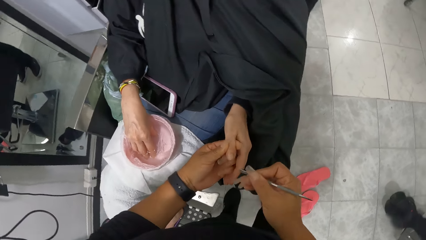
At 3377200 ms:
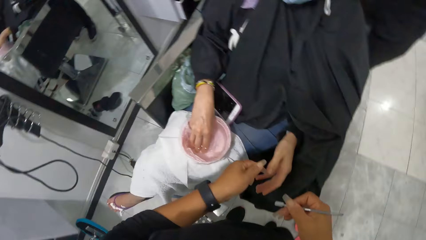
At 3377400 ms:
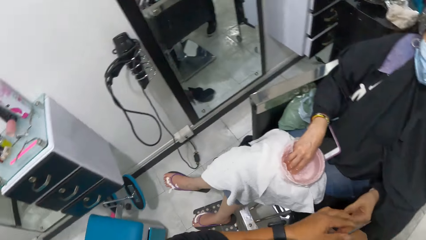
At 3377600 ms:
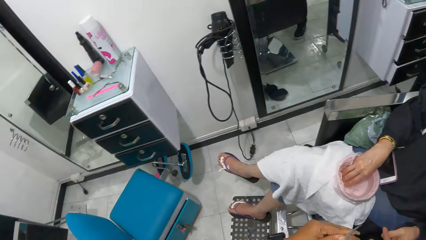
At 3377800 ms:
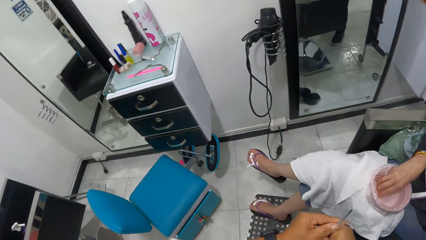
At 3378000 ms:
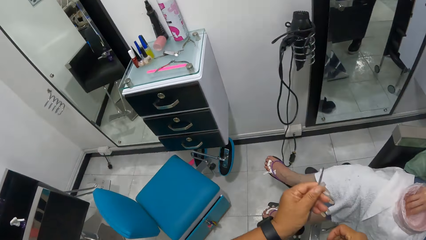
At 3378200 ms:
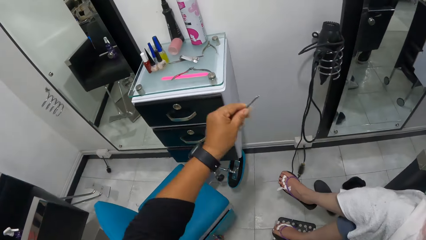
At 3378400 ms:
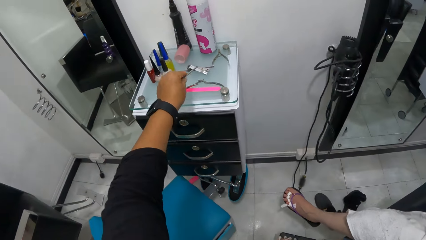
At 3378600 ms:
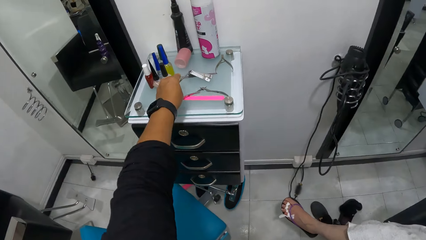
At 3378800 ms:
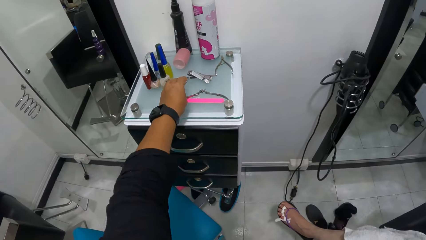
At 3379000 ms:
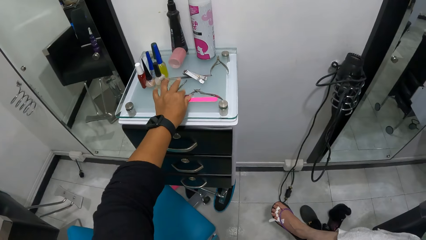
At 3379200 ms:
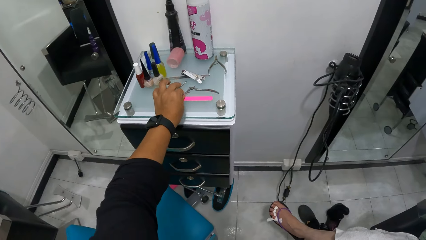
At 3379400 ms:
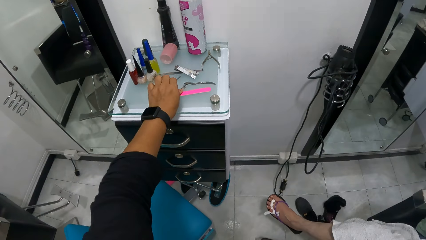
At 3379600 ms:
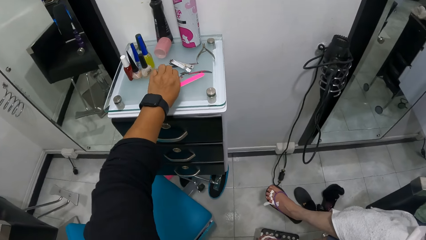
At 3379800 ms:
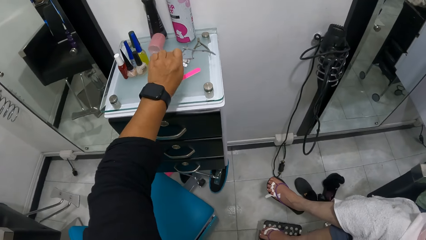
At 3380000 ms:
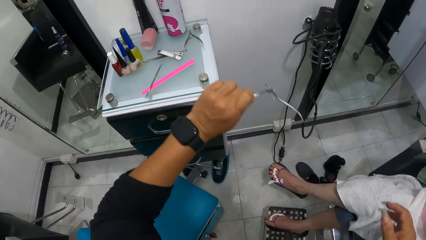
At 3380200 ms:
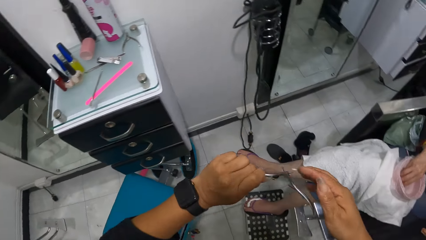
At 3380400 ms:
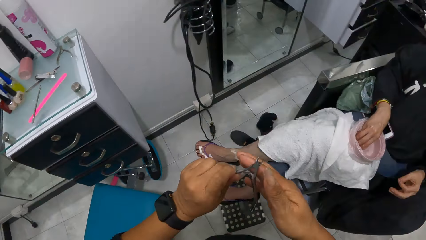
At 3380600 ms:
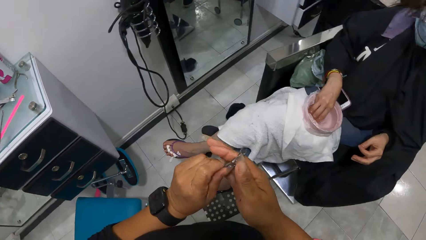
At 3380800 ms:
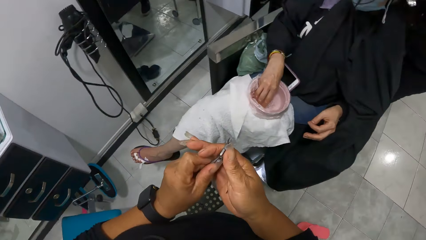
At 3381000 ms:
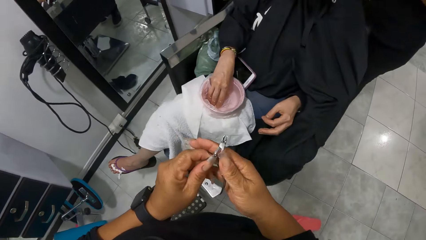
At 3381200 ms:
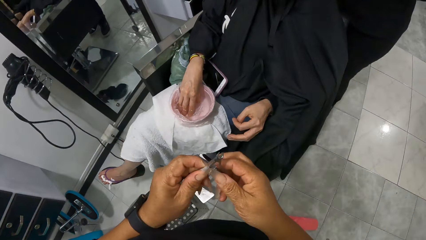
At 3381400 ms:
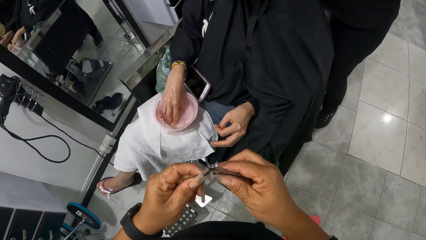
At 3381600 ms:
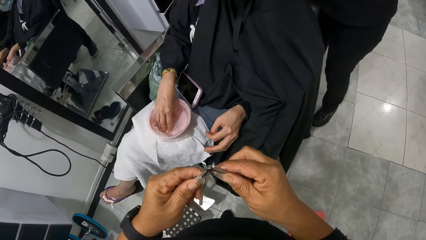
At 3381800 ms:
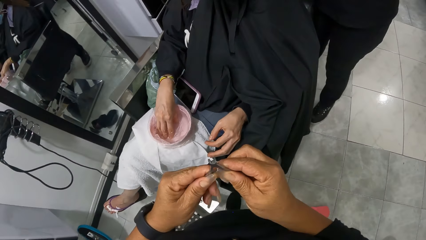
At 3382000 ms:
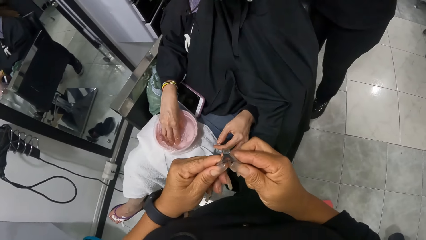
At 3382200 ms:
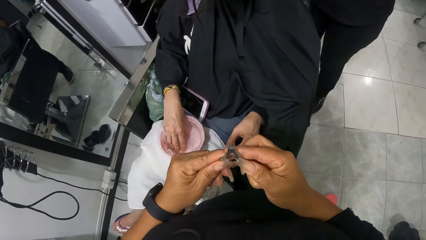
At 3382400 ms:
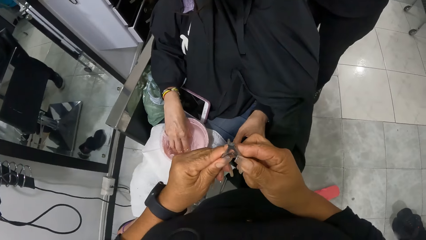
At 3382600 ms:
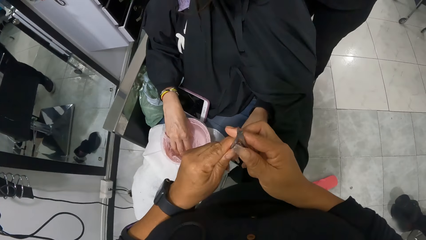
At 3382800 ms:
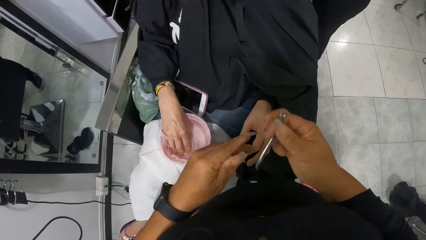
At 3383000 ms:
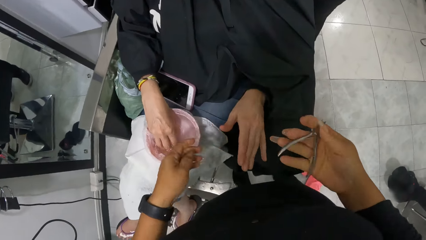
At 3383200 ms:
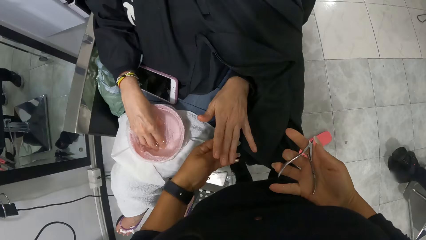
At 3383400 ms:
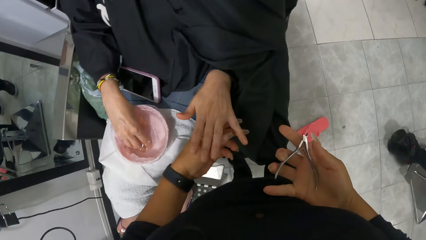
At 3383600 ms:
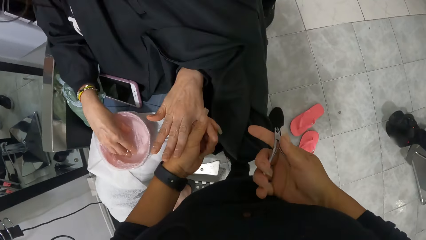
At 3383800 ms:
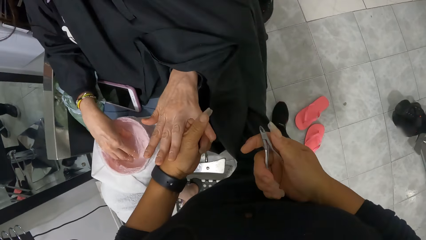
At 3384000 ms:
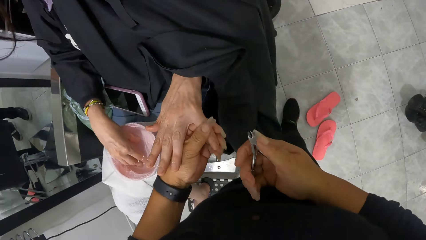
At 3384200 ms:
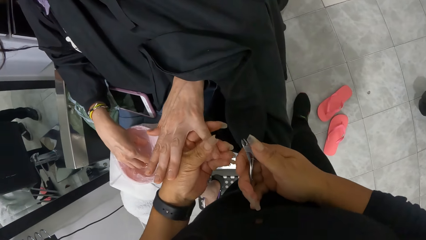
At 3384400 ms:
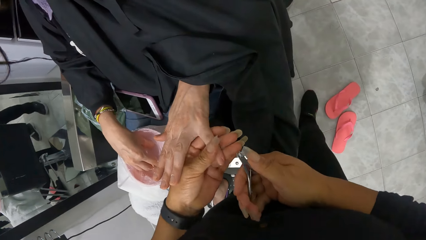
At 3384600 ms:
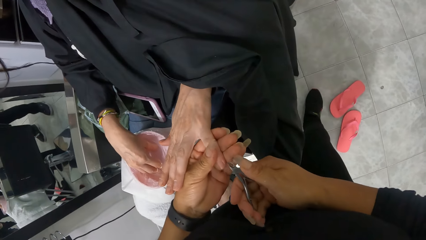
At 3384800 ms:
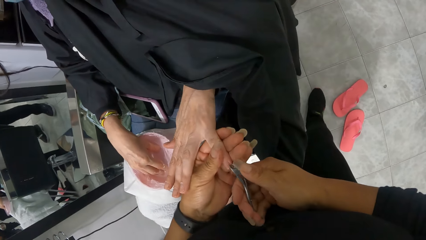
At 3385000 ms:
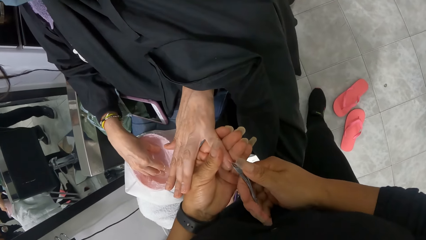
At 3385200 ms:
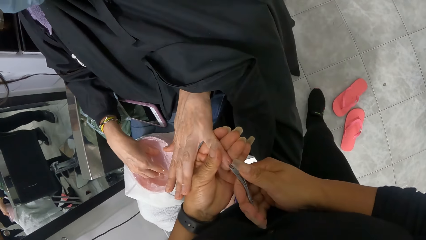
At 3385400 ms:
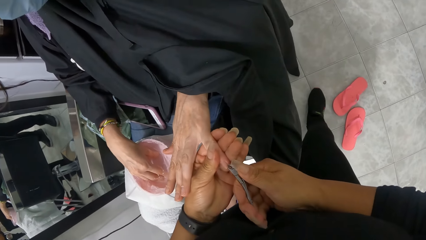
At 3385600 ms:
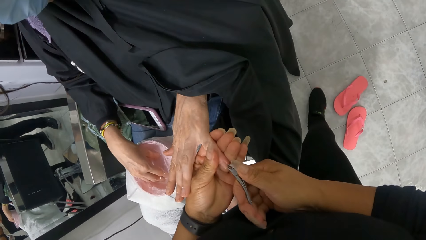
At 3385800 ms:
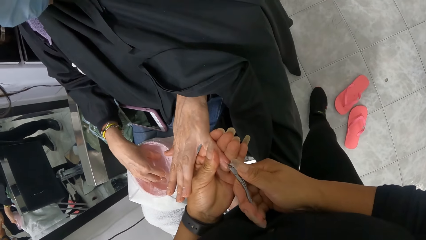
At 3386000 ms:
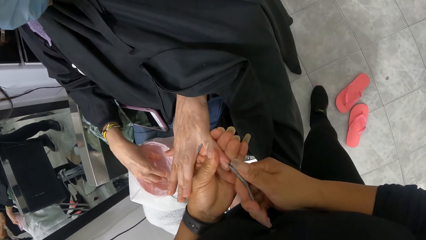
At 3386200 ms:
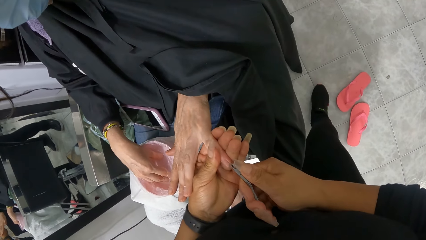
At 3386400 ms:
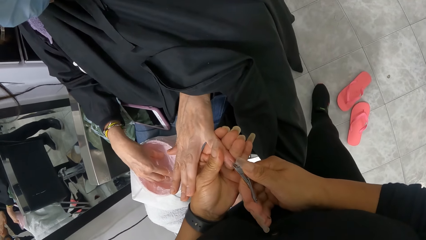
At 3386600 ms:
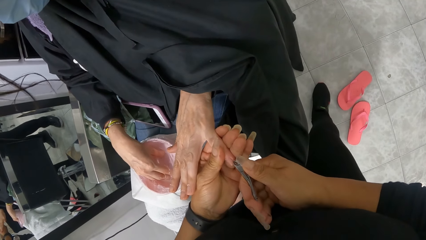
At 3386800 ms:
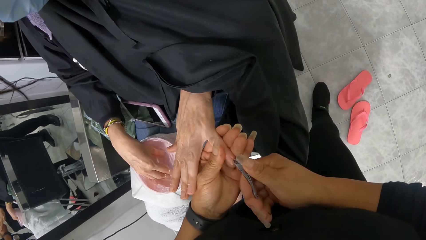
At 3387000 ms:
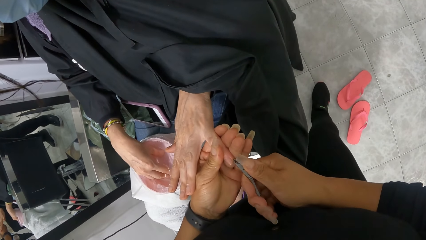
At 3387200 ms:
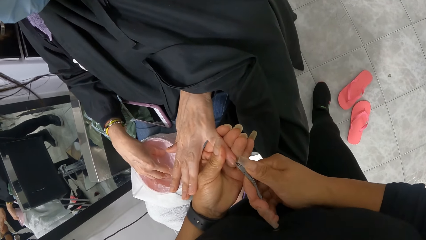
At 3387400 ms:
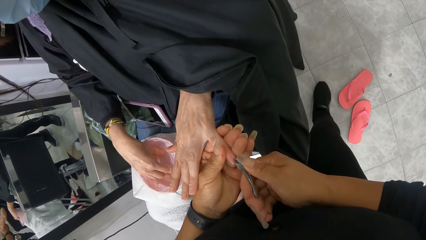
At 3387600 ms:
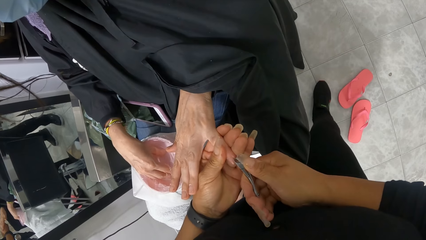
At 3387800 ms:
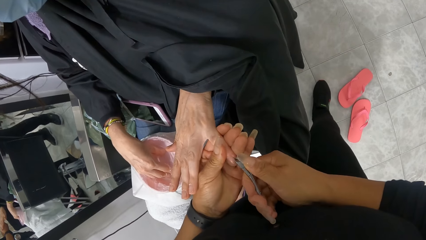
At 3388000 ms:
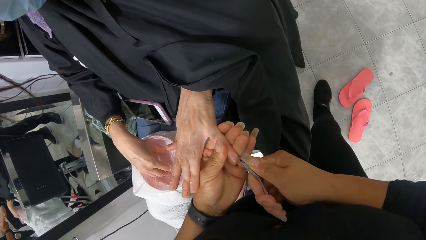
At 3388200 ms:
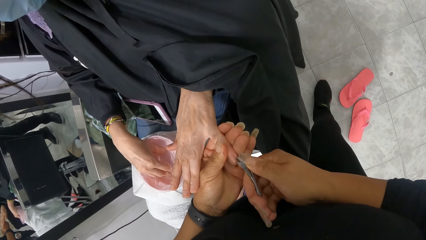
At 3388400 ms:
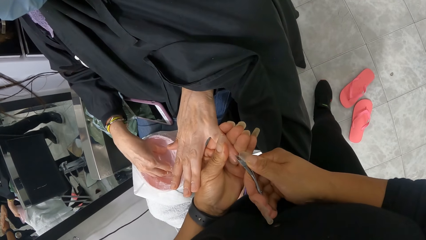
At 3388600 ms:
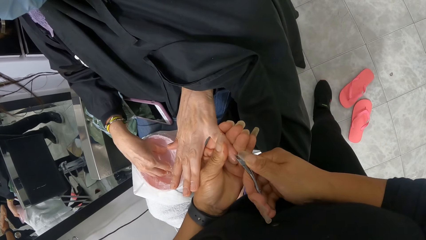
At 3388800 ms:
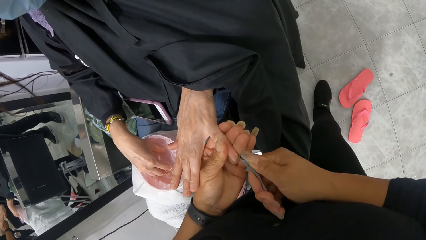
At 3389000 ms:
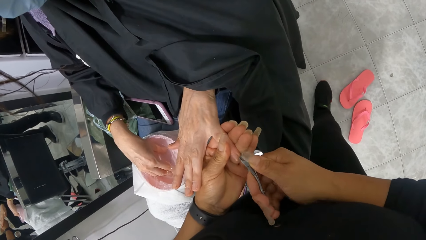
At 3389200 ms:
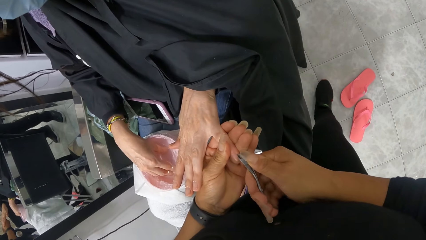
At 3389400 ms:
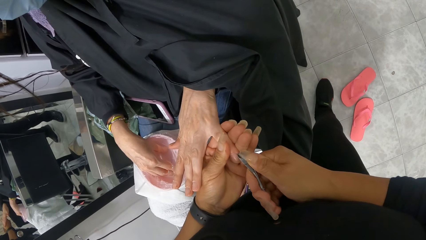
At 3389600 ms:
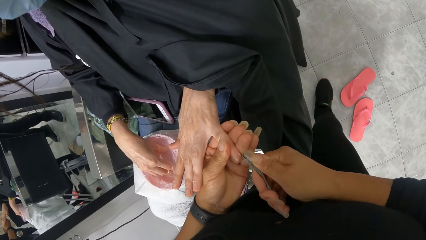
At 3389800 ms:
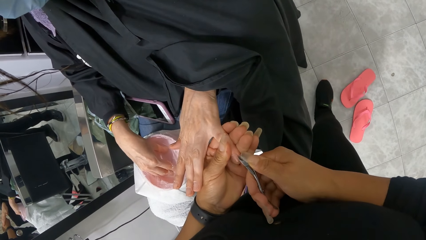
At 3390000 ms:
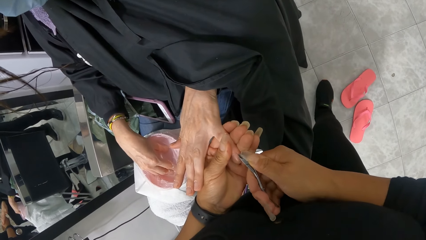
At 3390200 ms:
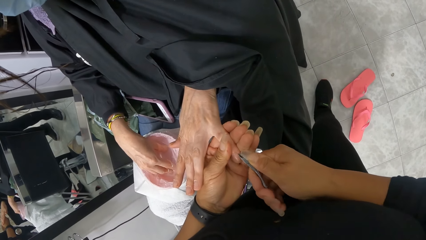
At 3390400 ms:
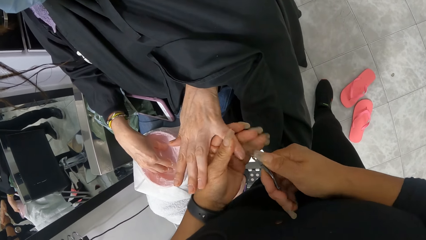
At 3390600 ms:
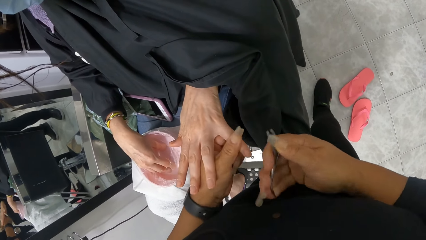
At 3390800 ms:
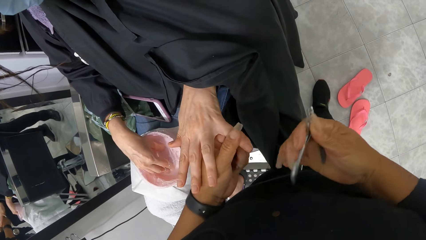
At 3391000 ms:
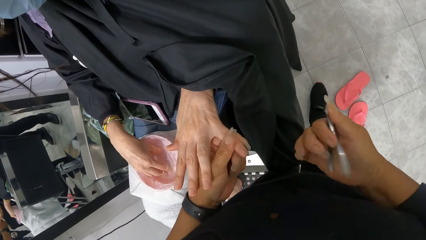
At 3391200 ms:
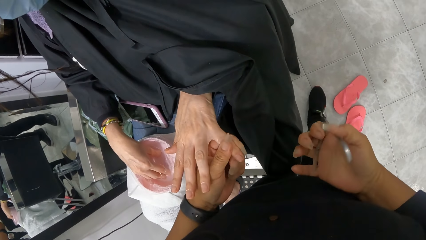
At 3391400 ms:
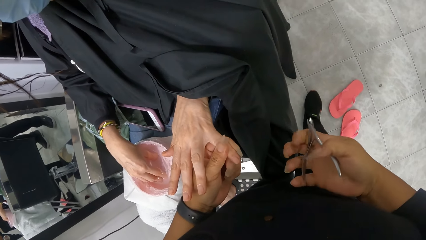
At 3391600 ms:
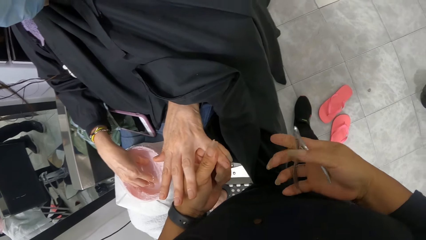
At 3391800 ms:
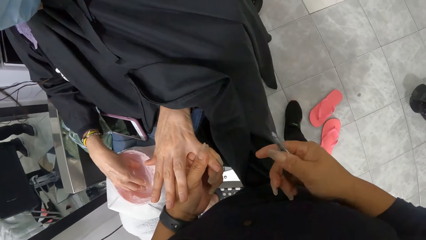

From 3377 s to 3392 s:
The camera wearer puts the nail file on a makeup storage box. She picks up a nail cutter from the table with her left hand. She passes the nail cutter from her left hand to her right hand. She holds the left hand of the woman with her left hand. She cuts the nails in the left hand of the woman with the nail cutter in her right hand. She removes nail cuticles.
